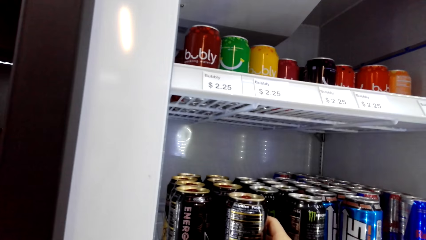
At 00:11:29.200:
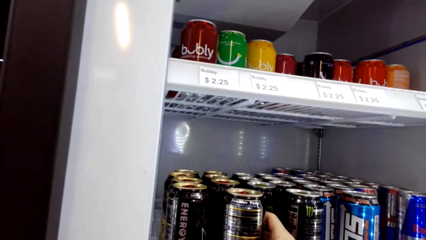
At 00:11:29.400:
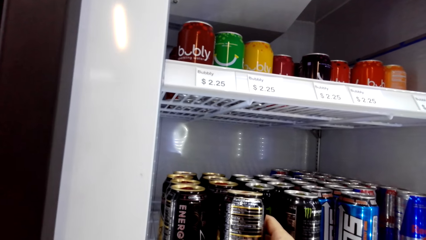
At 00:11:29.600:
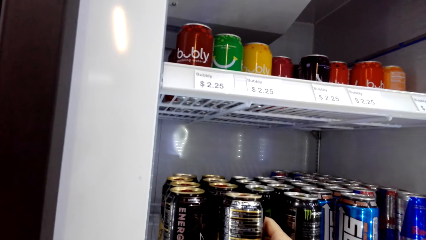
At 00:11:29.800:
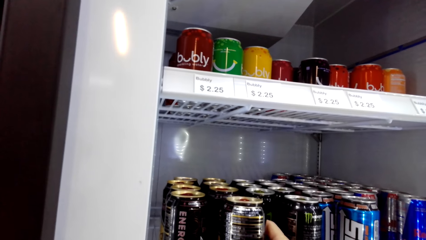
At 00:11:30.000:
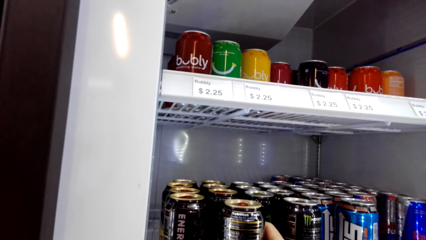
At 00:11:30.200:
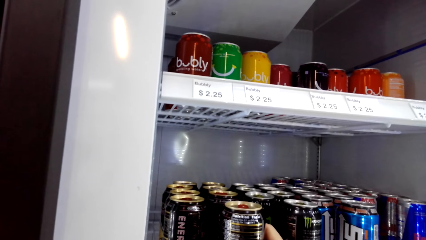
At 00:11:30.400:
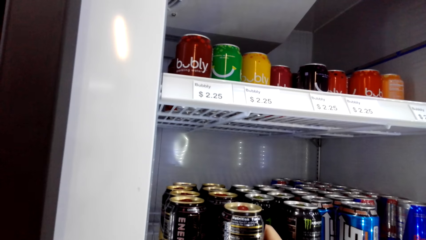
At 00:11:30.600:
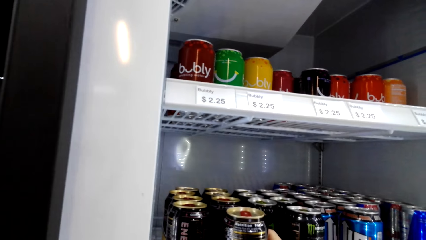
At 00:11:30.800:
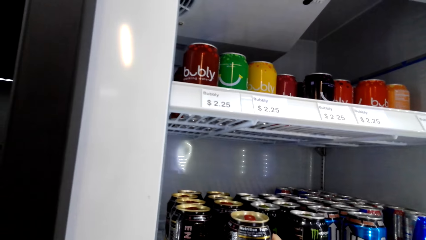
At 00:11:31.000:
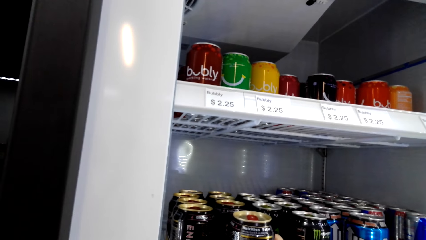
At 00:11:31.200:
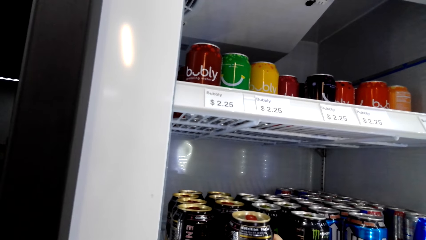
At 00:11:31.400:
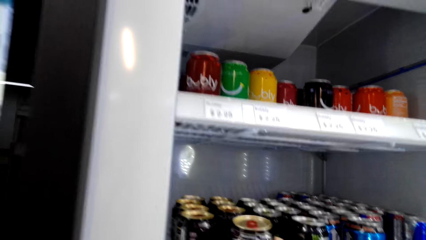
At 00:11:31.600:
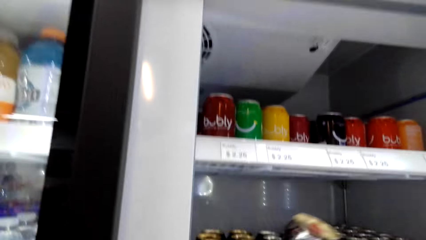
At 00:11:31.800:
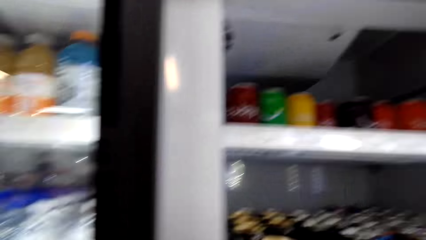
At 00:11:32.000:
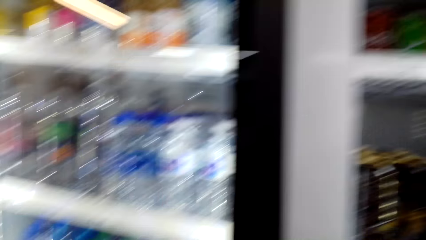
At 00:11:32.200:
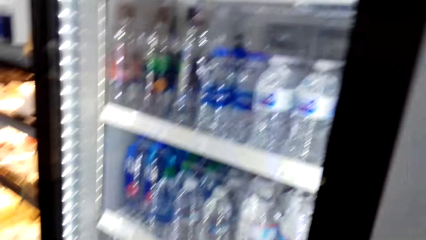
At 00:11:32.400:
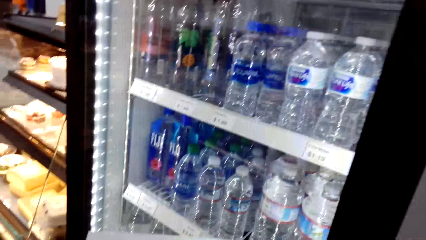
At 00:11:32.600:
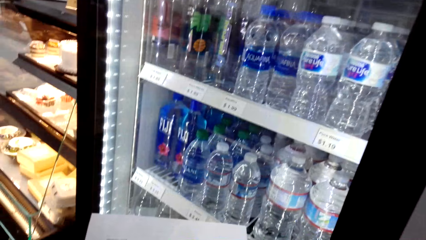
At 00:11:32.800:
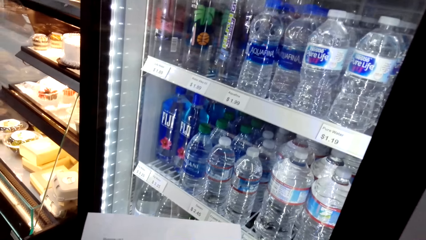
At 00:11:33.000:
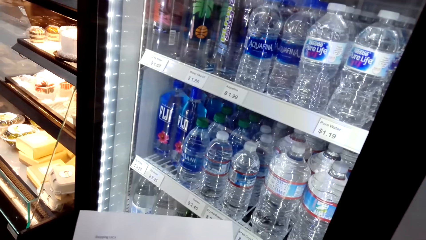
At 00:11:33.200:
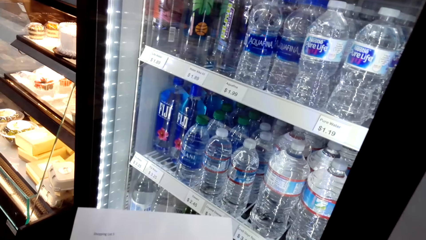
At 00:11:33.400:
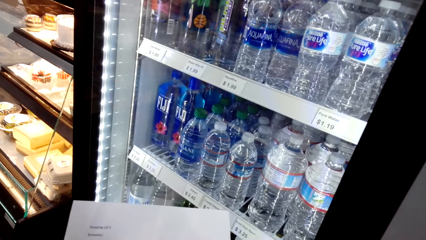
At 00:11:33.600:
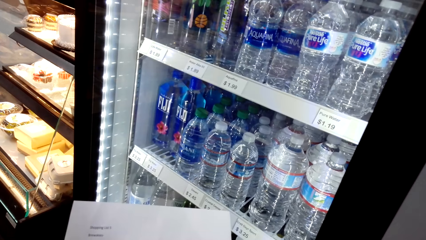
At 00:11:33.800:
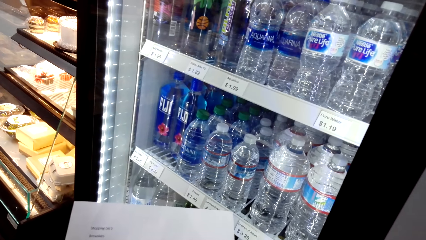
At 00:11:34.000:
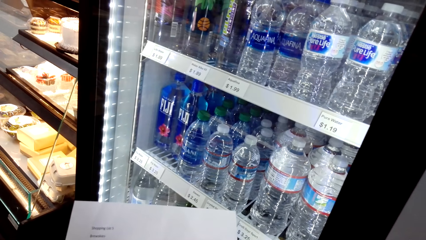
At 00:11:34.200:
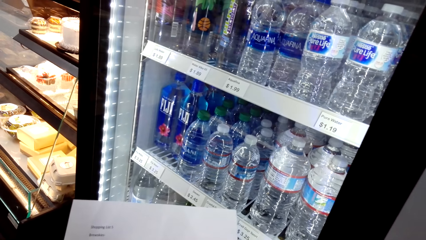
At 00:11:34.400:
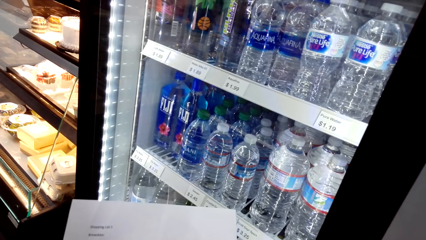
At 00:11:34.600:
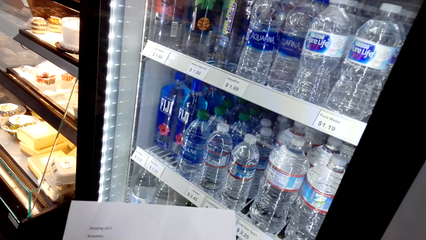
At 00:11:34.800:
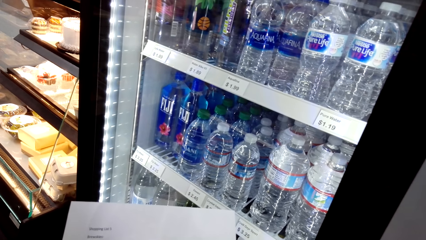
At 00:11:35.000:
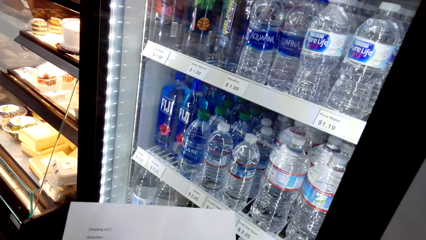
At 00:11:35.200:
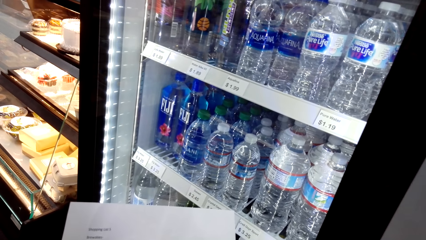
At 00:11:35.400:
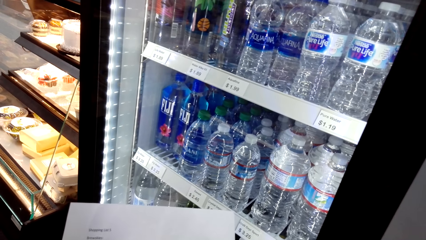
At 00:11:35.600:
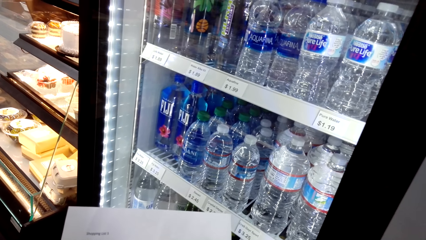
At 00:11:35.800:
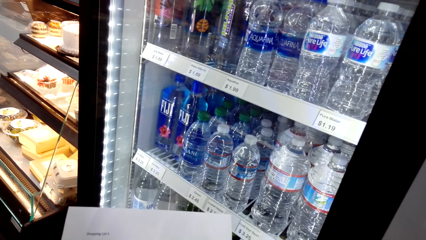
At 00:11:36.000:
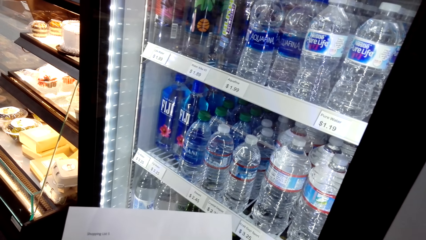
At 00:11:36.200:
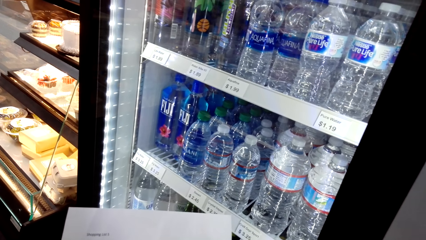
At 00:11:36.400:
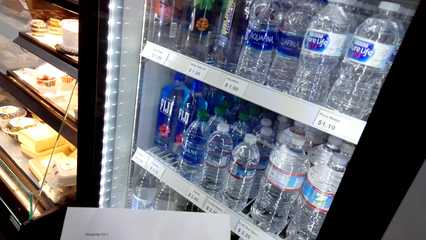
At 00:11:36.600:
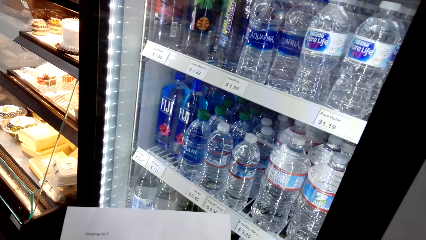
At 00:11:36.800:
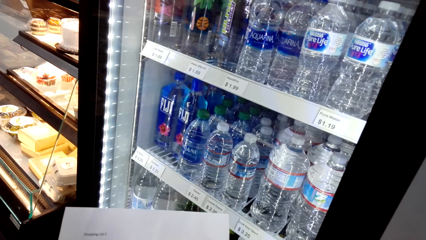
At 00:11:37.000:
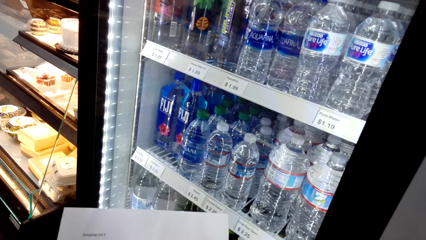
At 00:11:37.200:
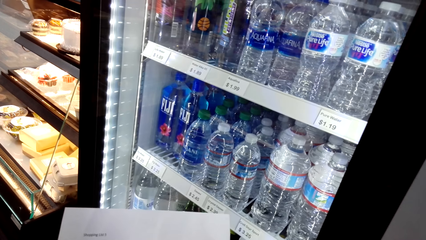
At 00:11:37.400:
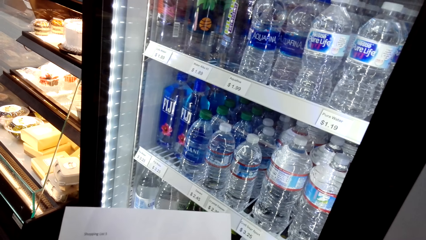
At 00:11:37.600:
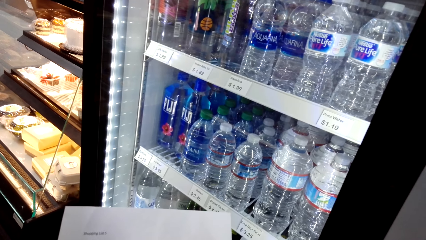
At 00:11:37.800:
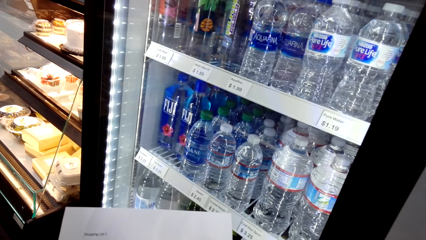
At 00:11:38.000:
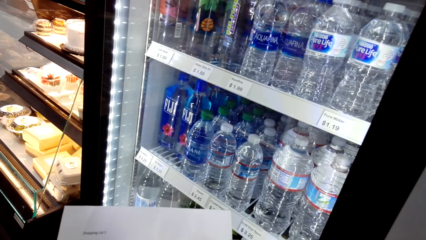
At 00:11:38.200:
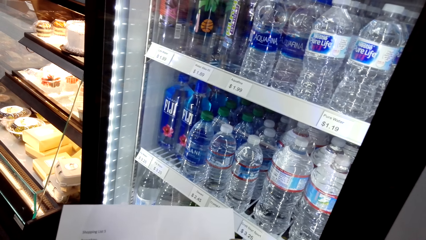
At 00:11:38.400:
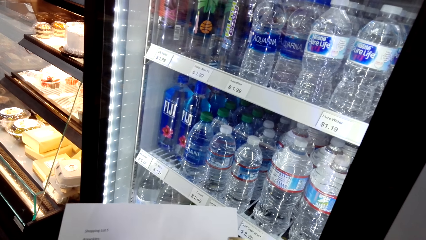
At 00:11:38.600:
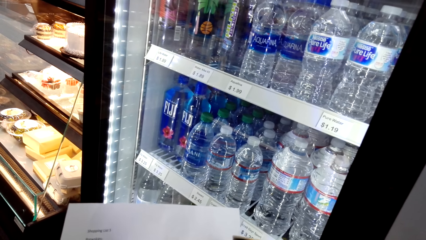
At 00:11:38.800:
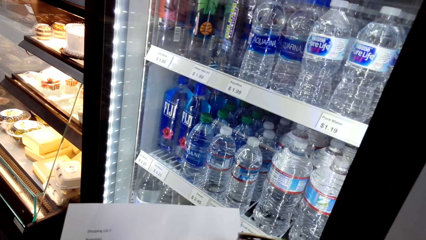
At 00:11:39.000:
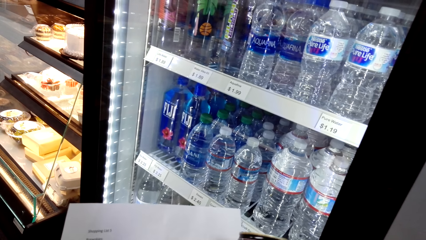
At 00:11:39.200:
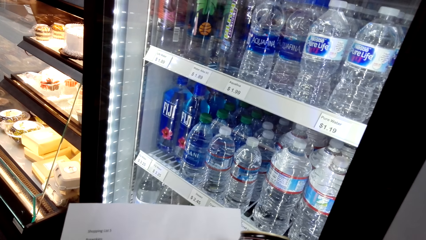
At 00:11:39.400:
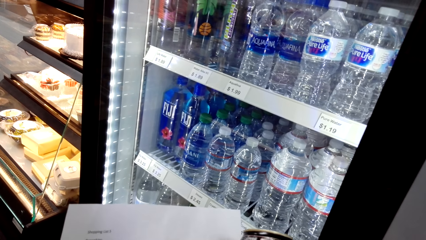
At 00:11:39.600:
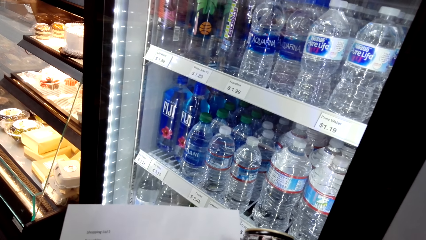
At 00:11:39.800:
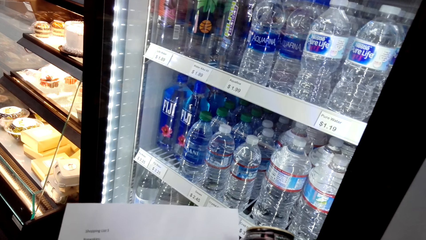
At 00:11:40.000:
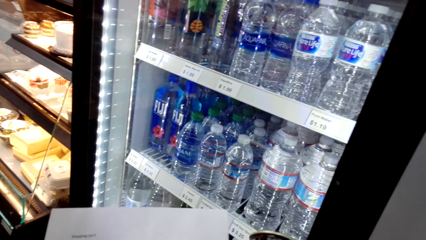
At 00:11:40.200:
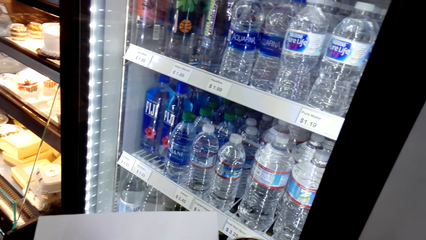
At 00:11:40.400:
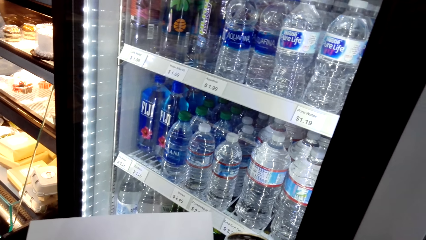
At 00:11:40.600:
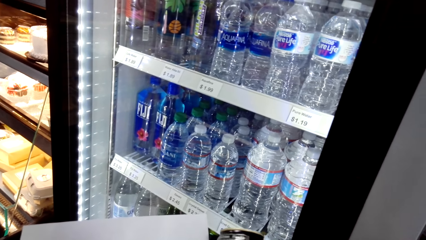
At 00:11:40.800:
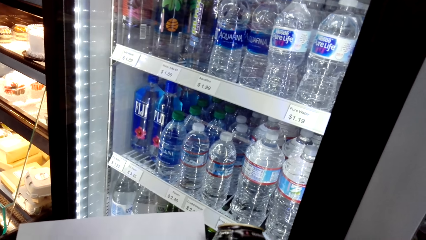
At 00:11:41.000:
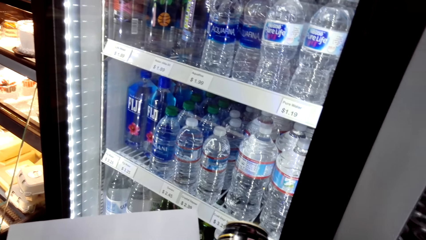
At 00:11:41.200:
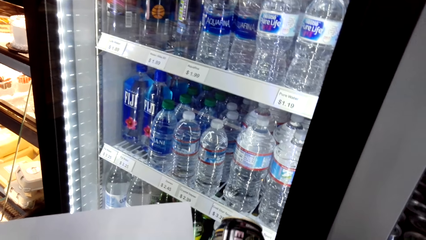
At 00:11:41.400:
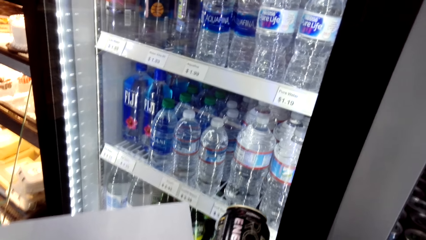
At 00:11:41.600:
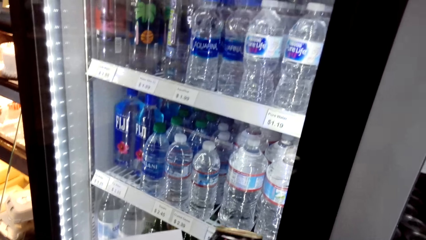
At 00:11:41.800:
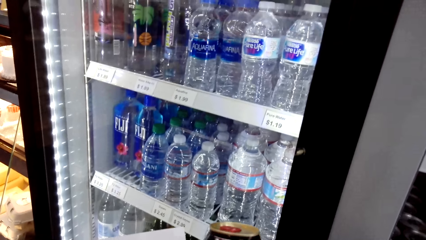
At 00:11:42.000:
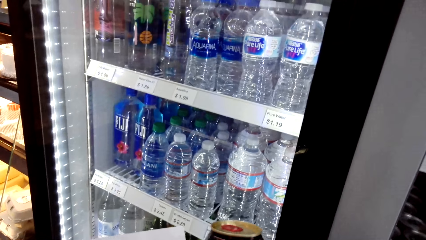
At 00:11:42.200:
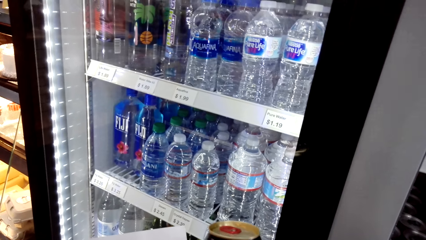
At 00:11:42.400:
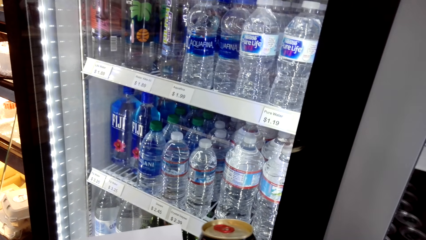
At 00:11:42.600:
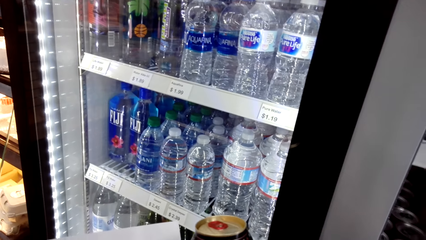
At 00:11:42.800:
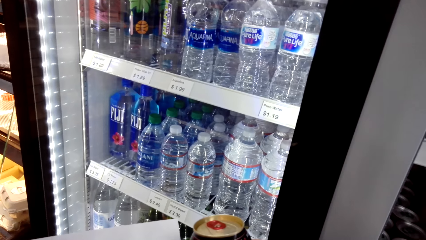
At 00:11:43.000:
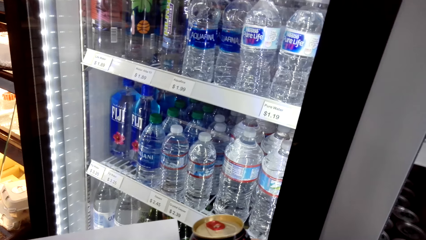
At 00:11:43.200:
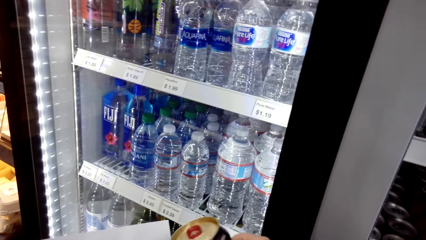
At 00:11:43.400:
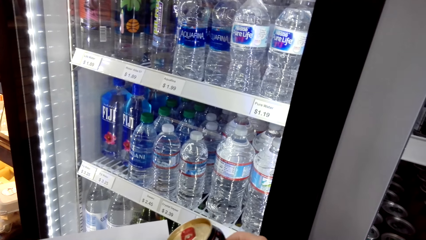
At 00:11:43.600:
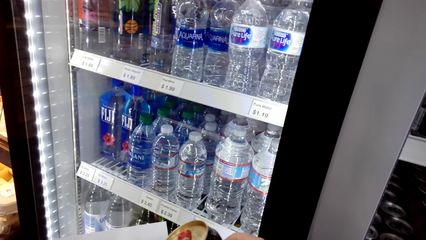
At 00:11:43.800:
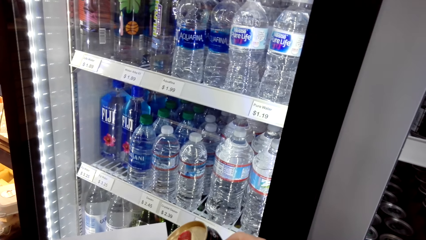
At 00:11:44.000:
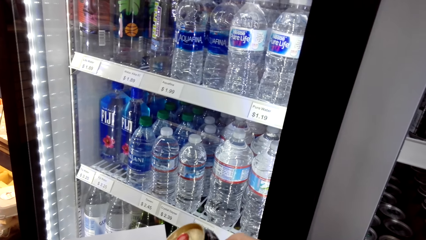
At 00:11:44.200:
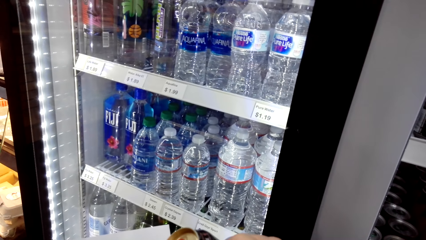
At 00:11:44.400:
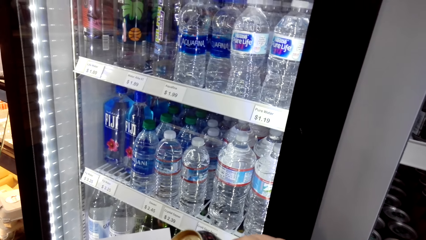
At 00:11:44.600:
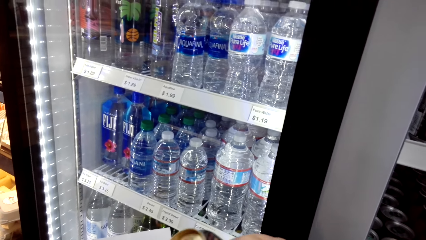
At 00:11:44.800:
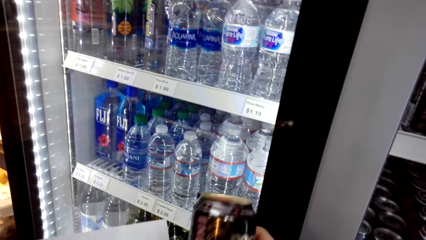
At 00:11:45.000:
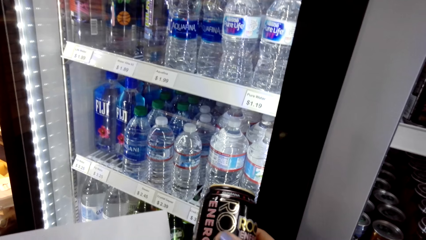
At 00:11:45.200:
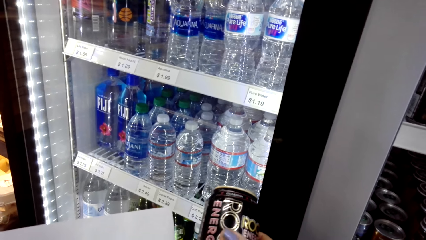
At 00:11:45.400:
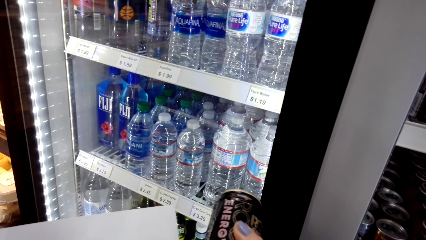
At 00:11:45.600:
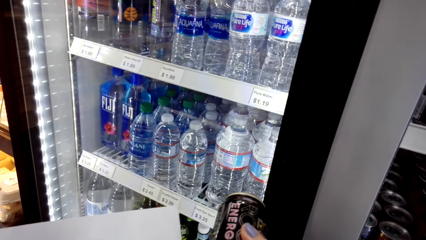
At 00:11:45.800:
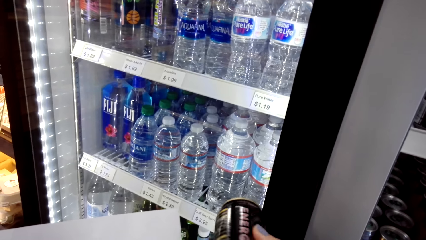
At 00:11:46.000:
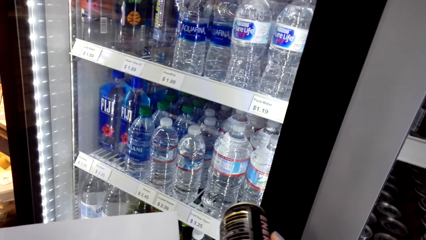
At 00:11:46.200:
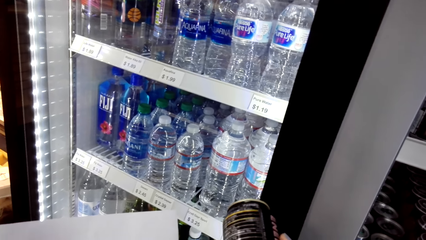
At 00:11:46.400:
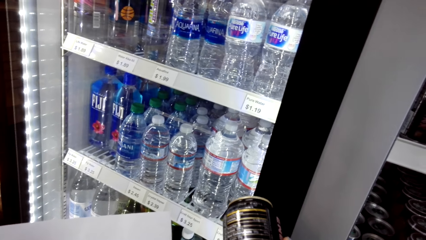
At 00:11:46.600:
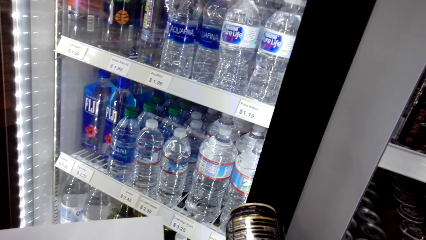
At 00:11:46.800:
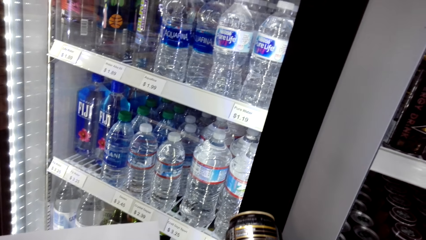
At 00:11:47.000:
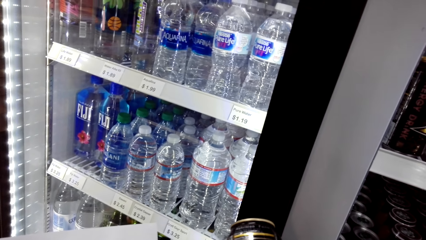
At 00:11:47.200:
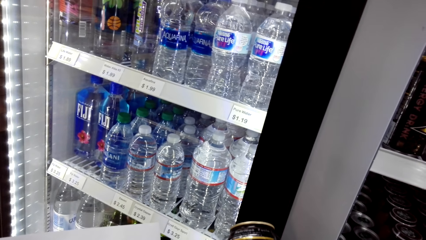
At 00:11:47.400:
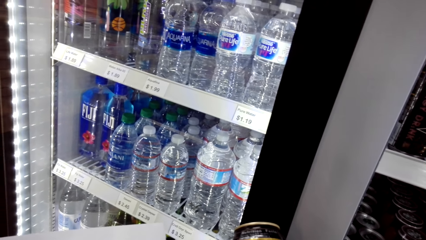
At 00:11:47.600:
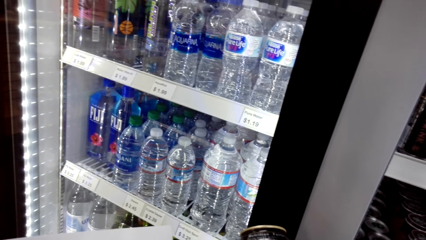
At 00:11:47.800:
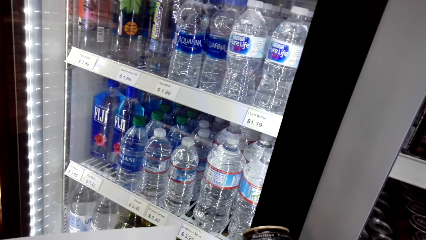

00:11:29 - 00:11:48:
The camera wearer picks up a drink from a fridge. She reads a shopping list or piece of paper. She holds the drink. She examines the can. She looks at the piece of paper. She adjusts the drink on her hand.
